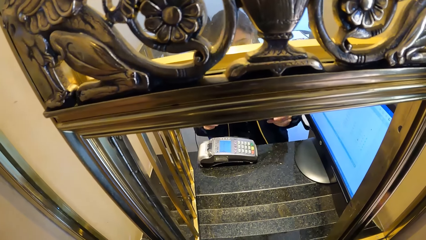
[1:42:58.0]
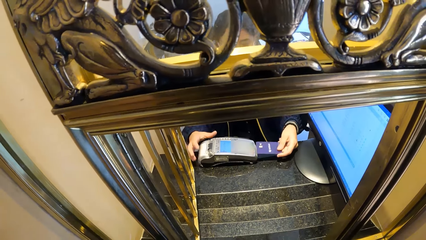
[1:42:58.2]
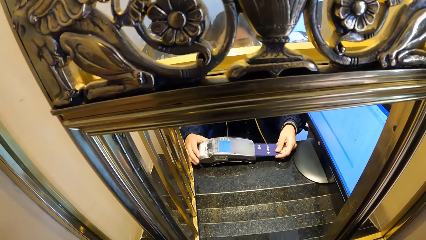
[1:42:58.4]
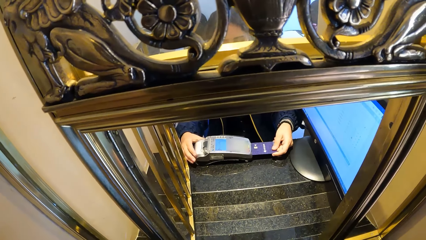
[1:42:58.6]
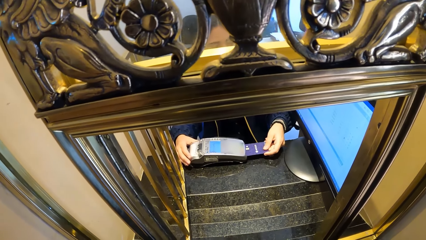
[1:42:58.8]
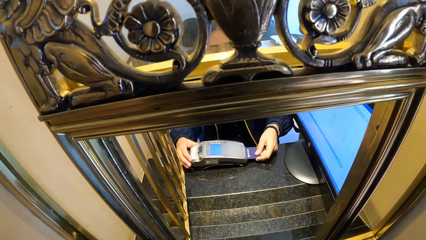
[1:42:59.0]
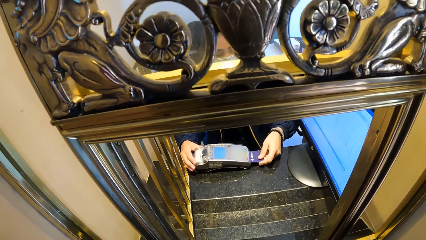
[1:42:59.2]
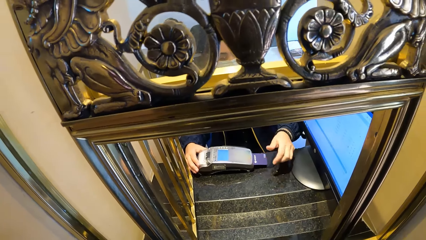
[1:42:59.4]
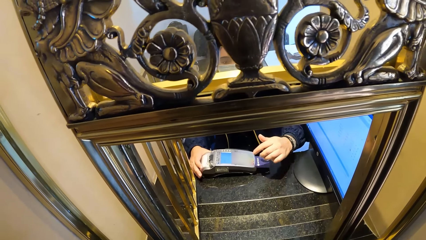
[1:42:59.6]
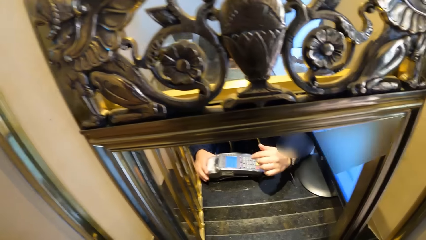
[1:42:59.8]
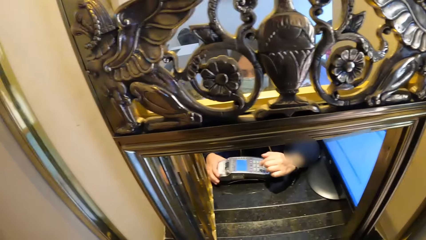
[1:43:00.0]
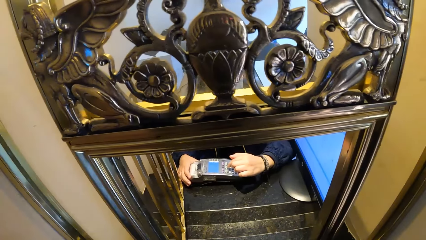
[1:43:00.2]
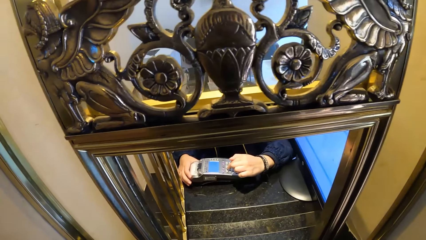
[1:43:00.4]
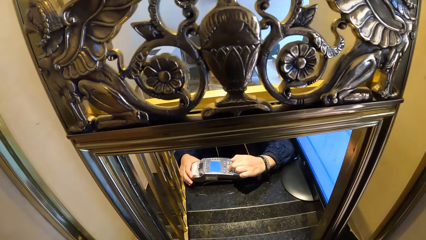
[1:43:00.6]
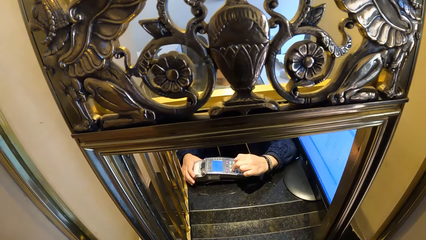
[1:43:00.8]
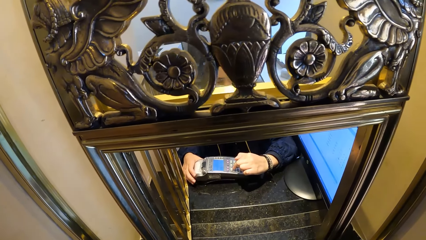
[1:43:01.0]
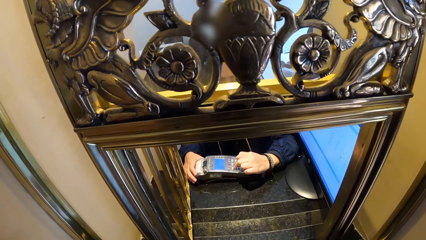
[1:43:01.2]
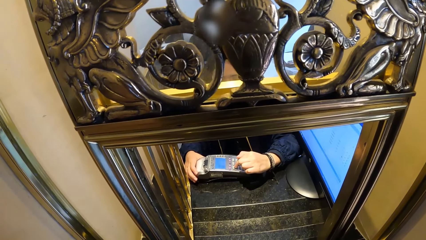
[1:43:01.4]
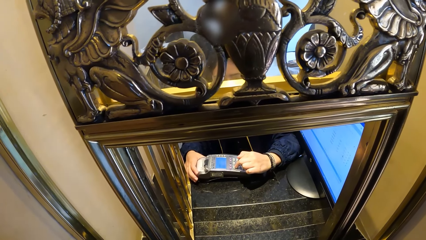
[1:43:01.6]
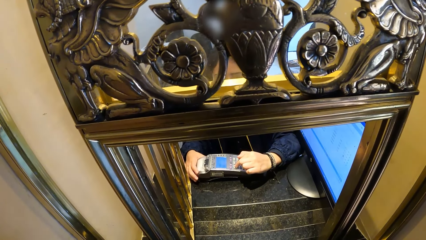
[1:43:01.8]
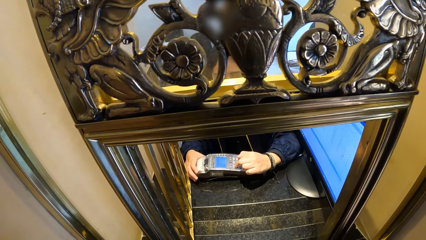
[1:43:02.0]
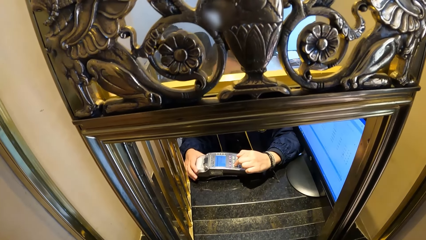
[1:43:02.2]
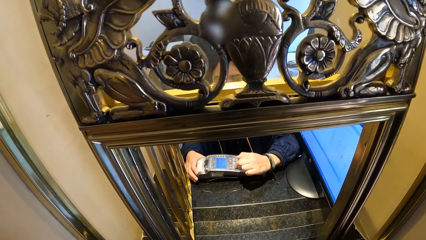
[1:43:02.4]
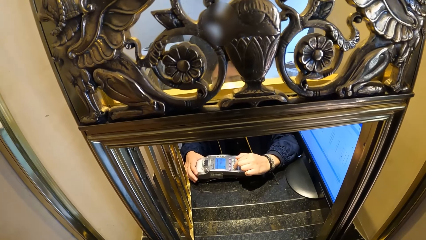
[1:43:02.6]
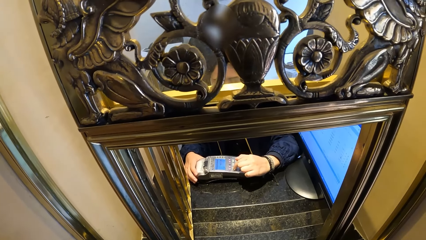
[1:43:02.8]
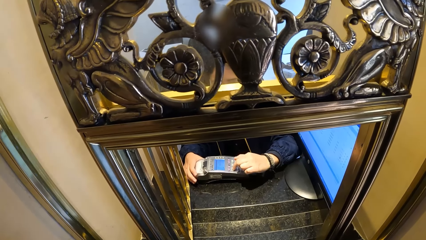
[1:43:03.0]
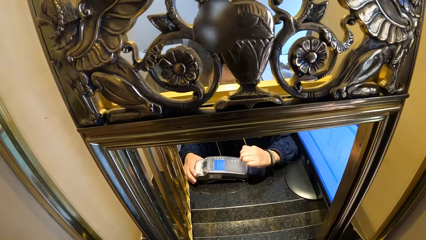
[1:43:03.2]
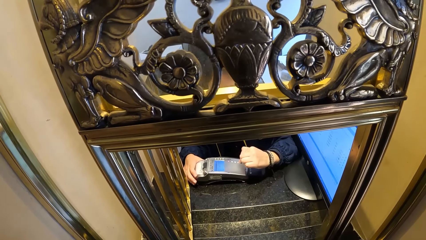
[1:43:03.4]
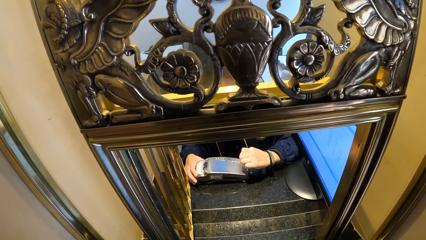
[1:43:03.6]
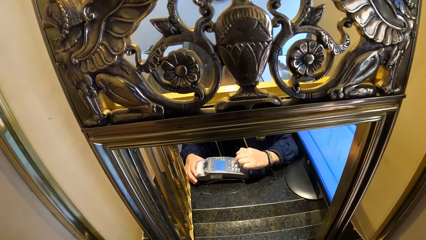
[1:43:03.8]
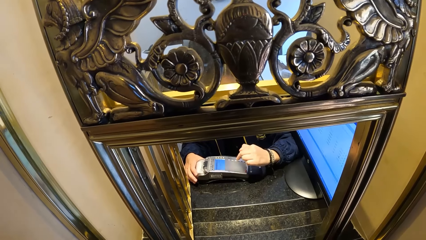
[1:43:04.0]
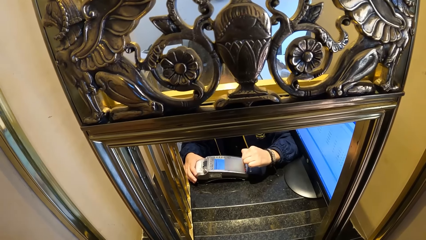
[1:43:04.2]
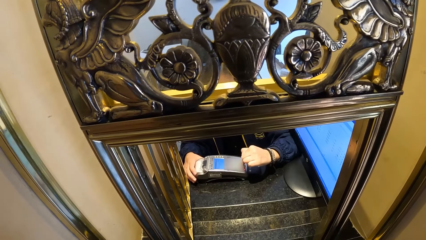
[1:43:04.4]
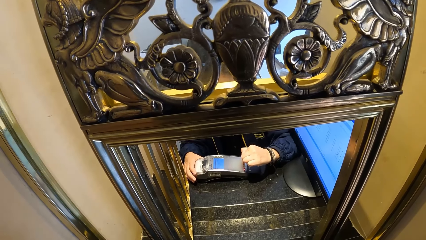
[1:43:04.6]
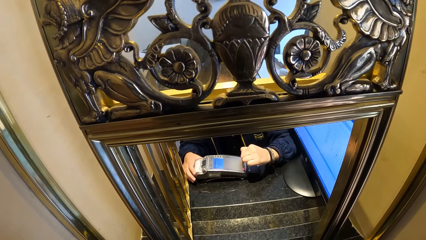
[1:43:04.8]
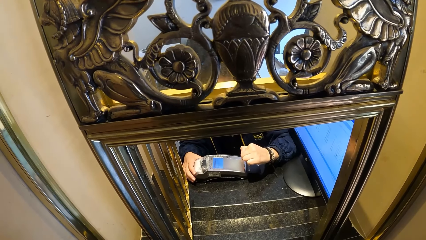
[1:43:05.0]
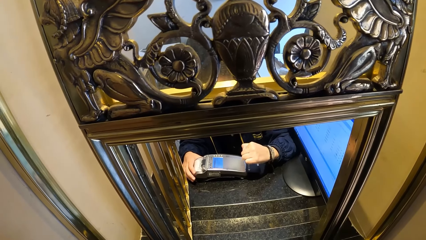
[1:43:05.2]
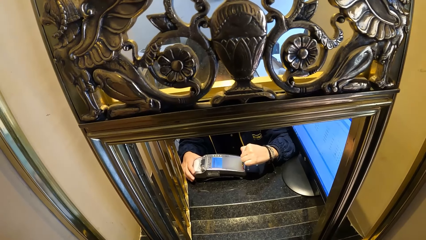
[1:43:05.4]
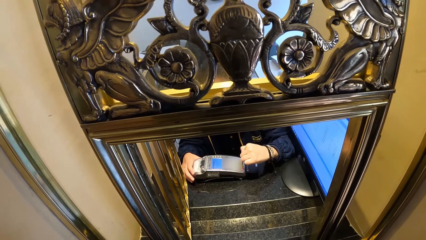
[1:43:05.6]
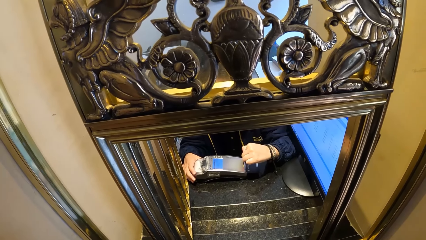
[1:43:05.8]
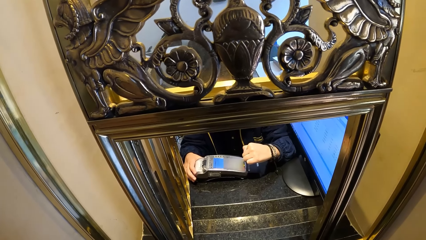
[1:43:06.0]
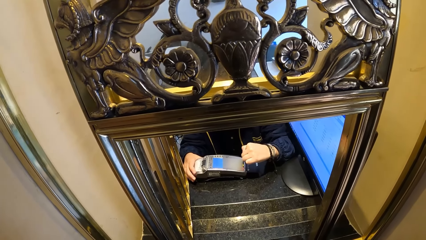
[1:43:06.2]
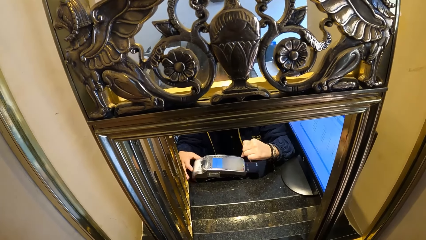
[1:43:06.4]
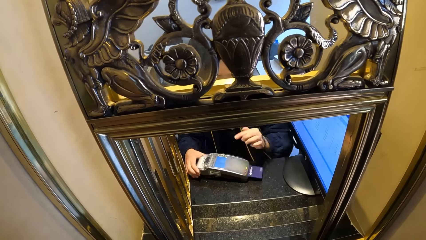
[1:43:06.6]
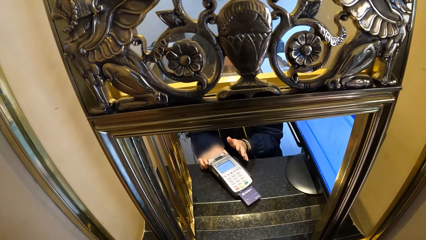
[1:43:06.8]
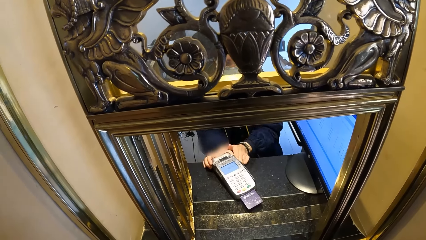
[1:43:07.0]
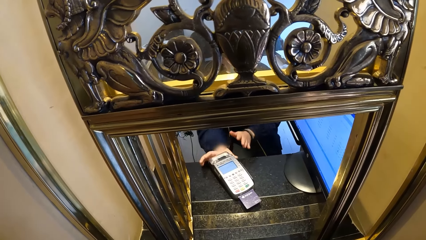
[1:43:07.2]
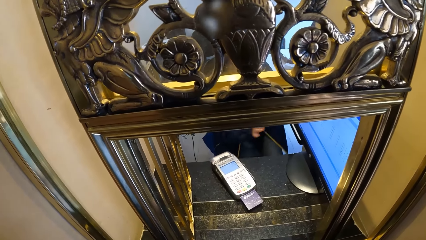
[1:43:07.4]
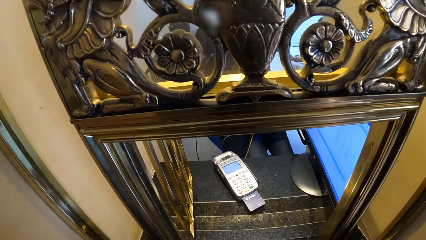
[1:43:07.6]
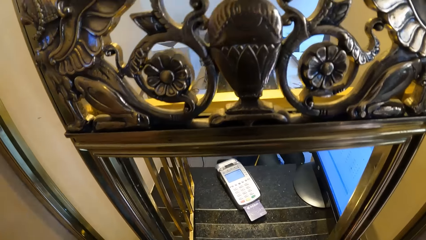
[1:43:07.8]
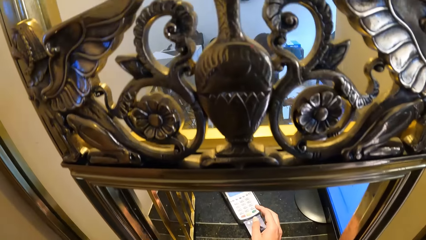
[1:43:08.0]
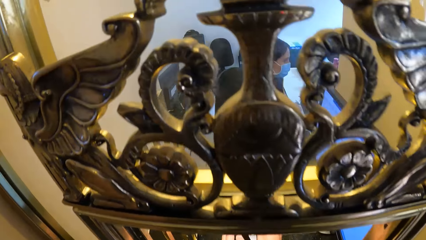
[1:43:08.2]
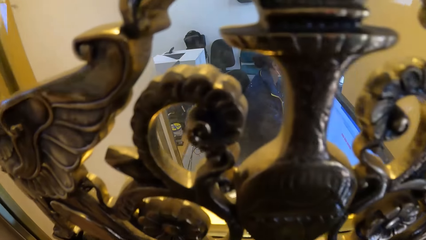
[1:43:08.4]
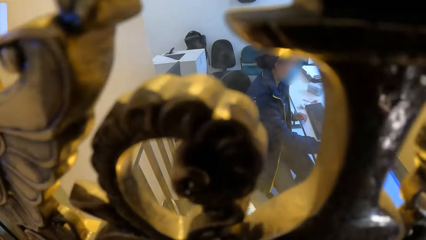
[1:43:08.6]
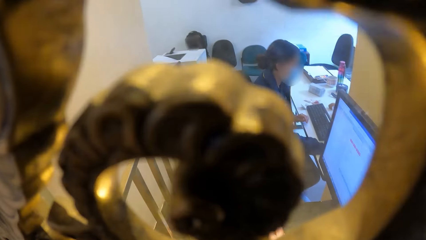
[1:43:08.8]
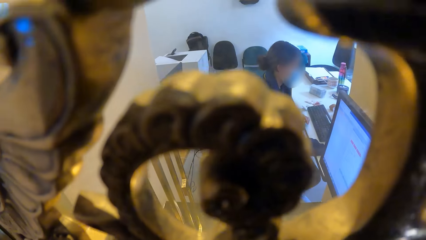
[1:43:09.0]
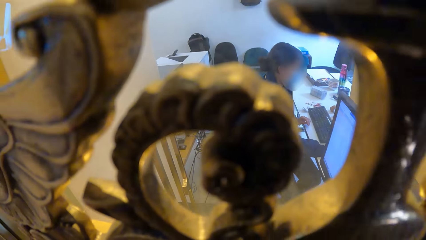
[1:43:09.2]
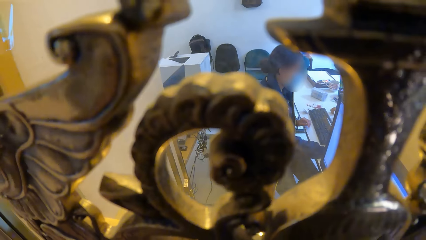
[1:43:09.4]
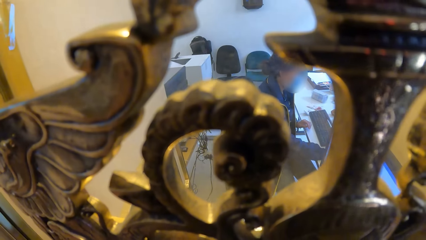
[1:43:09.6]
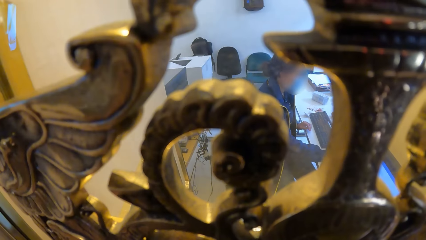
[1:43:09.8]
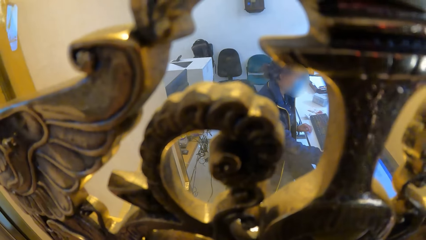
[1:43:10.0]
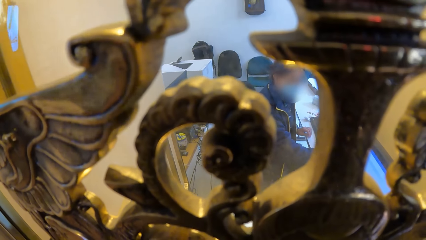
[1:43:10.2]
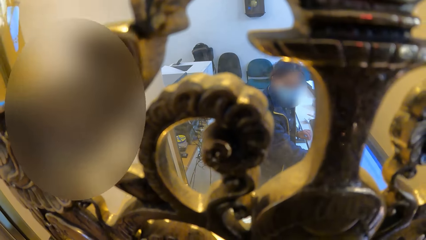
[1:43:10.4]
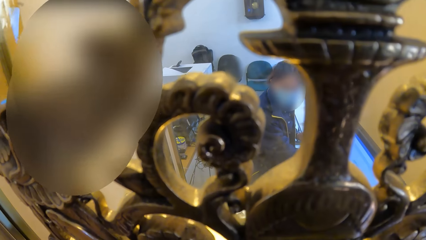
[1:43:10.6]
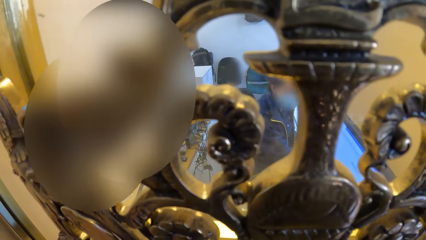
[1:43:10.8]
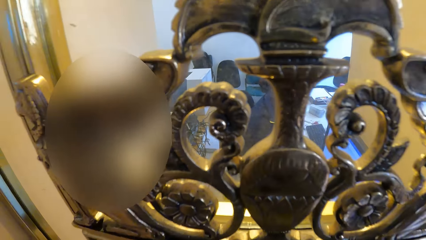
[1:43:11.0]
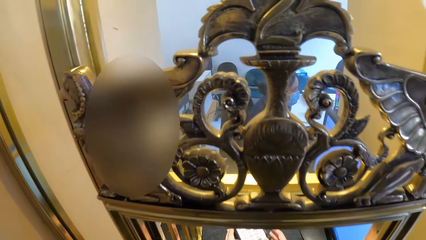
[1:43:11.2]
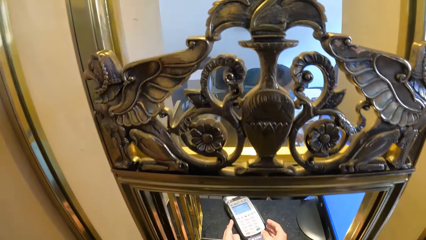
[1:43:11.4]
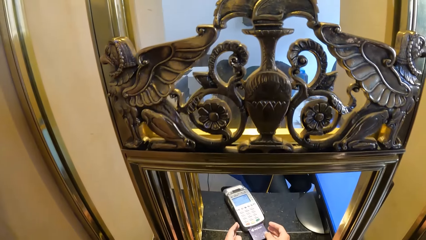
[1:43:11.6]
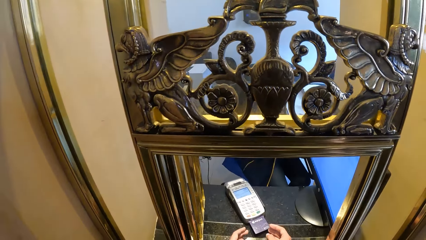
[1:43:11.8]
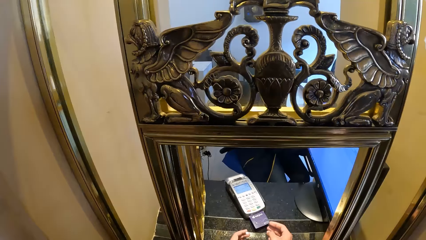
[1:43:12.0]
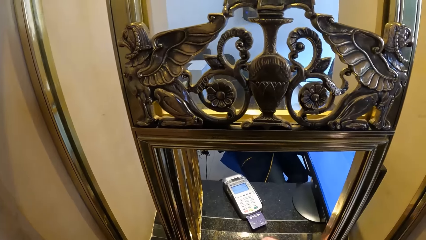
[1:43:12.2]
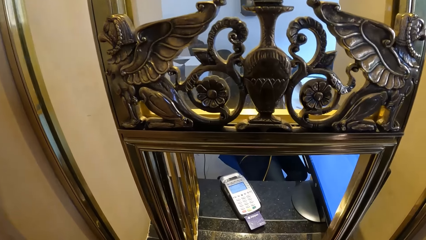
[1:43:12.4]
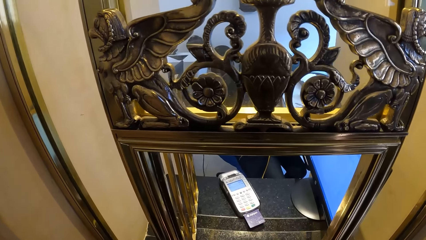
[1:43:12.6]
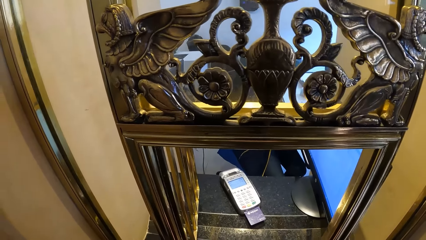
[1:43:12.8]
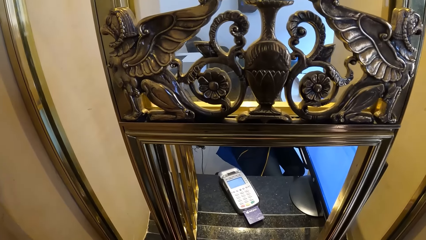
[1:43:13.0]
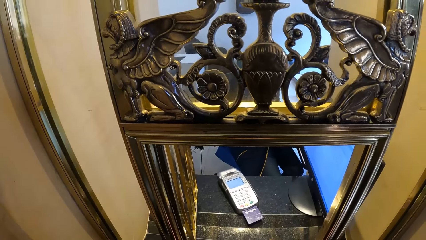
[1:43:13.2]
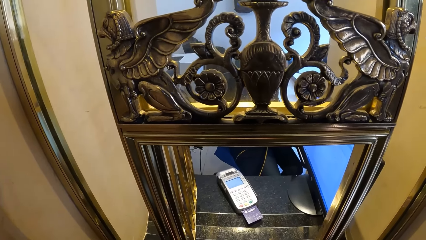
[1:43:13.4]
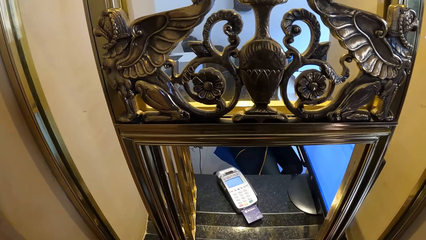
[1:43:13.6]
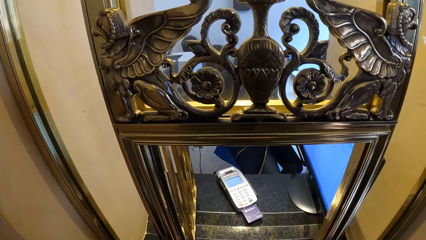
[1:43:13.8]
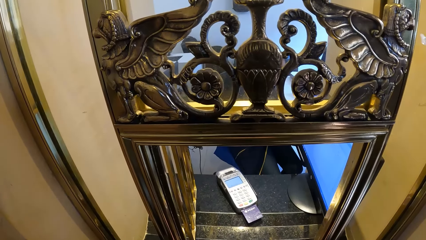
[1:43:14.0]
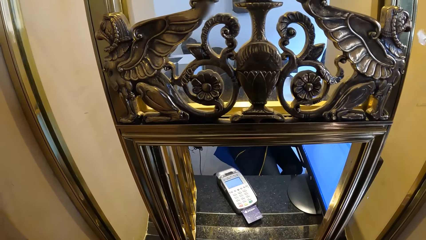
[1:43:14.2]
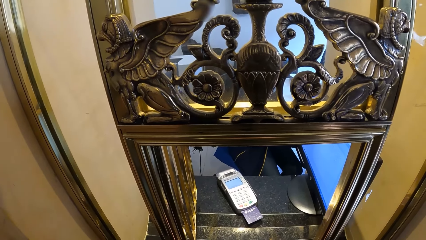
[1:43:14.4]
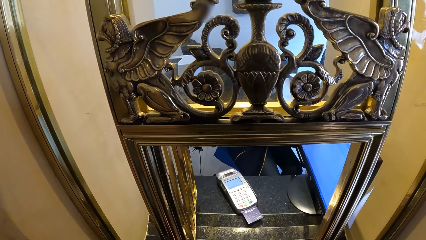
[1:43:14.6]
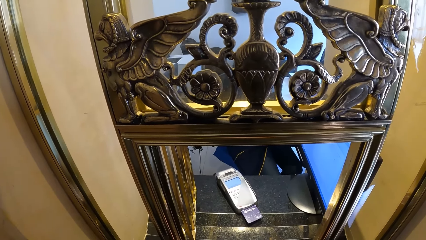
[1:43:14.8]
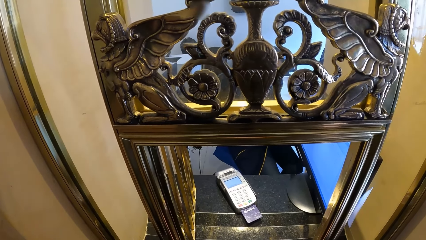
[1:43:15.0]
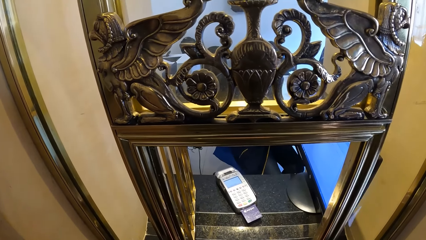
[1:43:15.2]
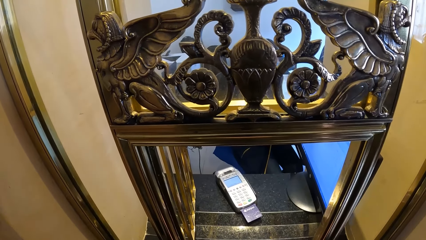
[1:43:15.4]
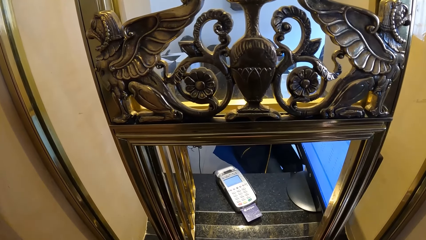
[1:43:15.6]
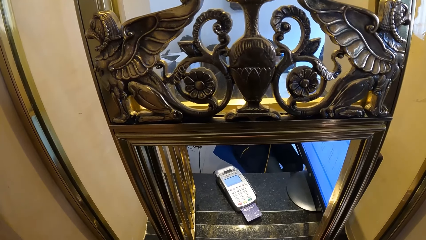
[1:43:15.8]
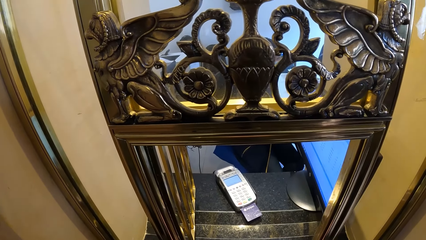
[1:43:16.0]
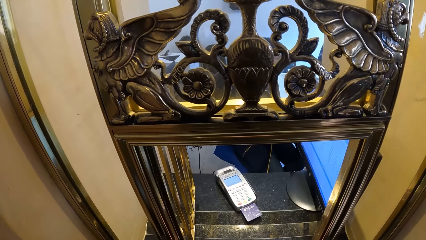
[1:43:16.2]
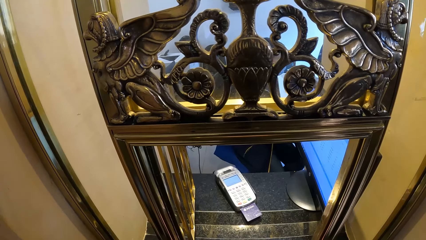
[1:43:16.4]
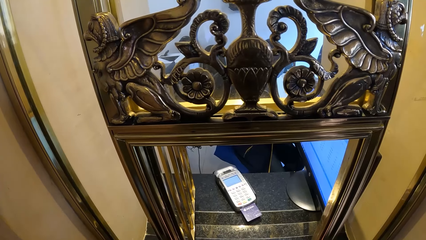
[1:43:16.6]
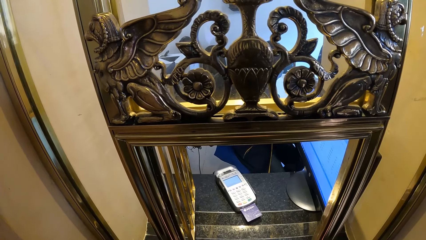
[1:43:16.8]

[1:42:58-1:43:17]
A woman fixes the card in the POS machine with her right hand. She operates the POS machine with her right hand. She presses the POS machine. The camera wearer presses the POS machine with his right hand. The woman operates a computer with her right hand.
